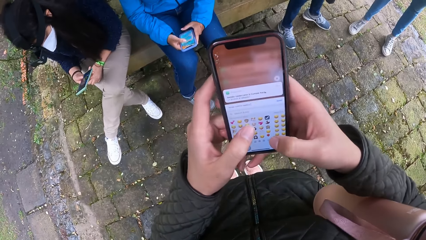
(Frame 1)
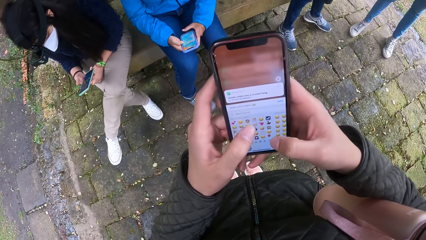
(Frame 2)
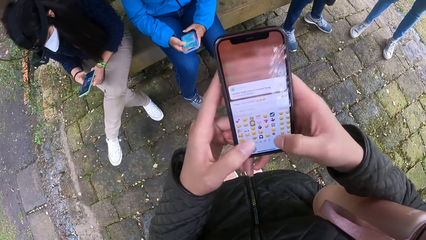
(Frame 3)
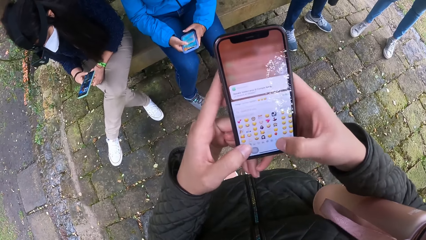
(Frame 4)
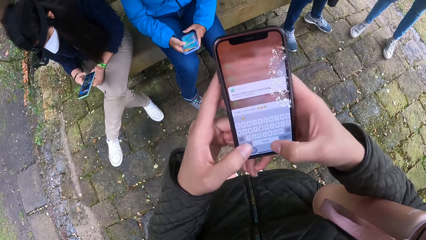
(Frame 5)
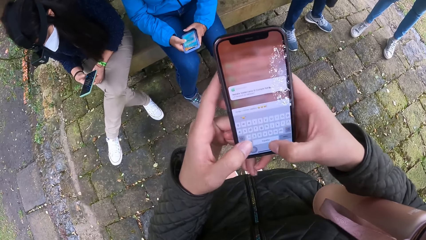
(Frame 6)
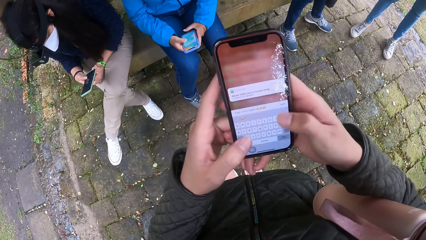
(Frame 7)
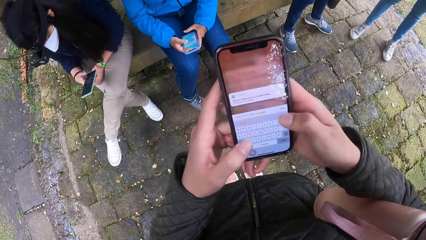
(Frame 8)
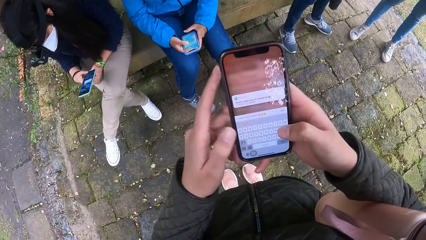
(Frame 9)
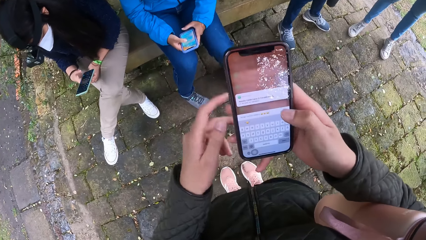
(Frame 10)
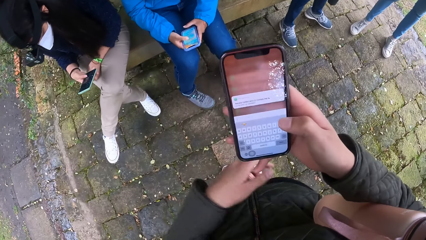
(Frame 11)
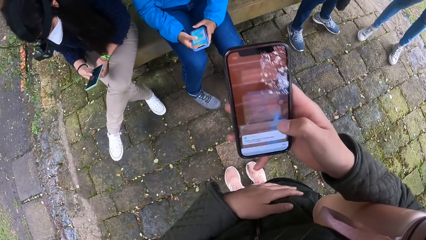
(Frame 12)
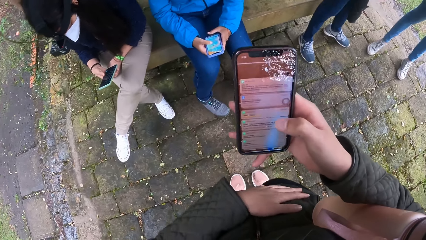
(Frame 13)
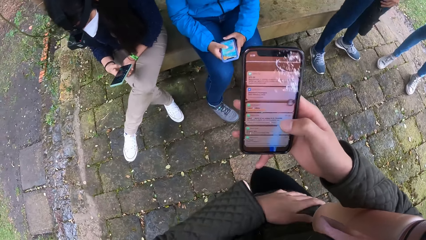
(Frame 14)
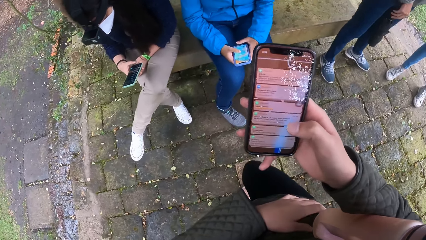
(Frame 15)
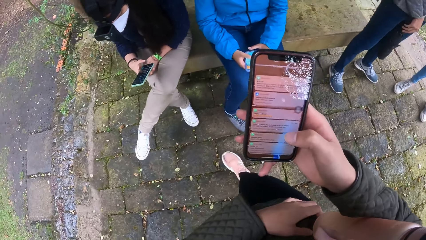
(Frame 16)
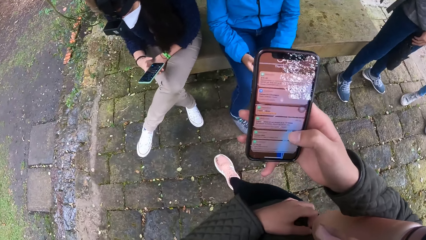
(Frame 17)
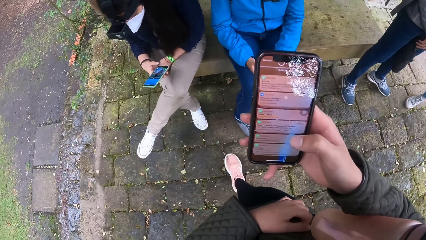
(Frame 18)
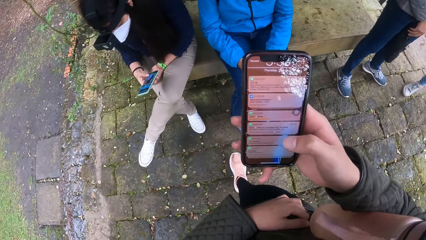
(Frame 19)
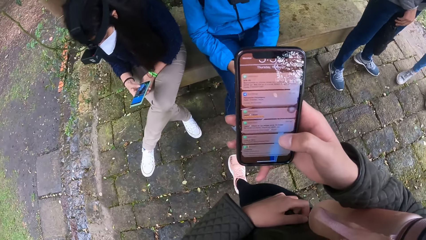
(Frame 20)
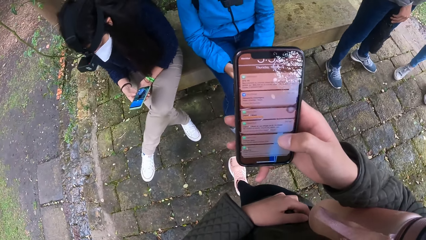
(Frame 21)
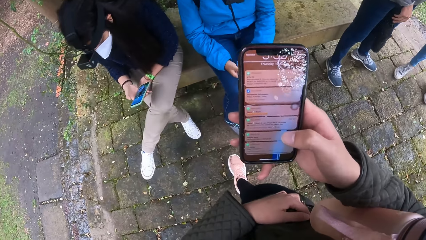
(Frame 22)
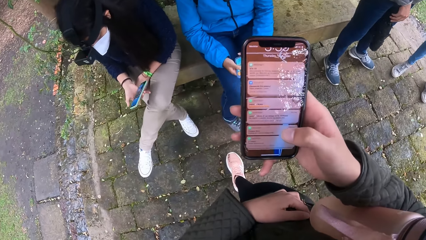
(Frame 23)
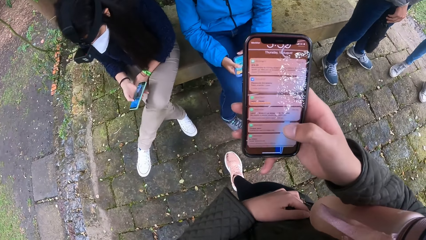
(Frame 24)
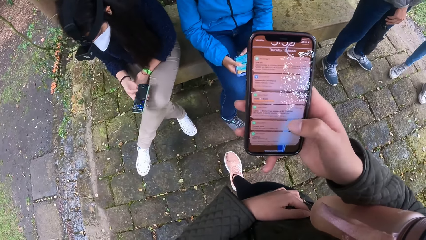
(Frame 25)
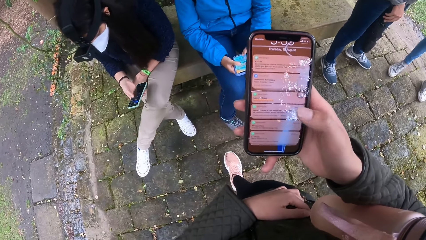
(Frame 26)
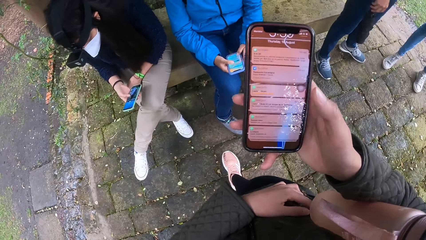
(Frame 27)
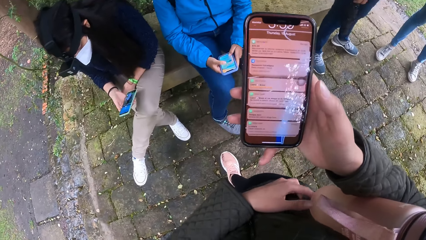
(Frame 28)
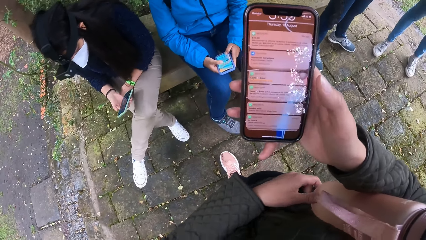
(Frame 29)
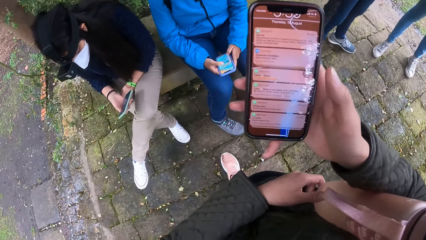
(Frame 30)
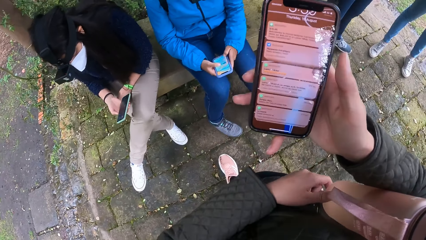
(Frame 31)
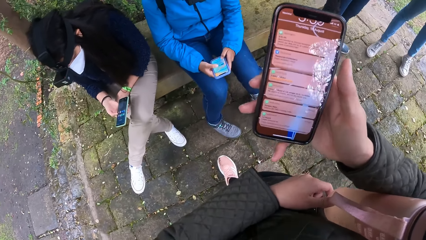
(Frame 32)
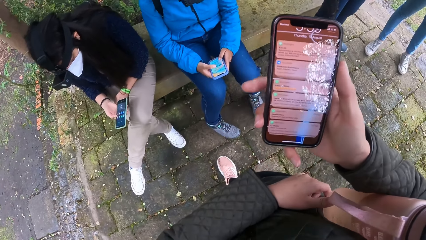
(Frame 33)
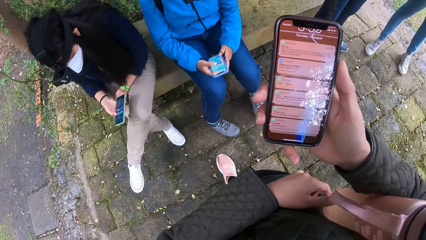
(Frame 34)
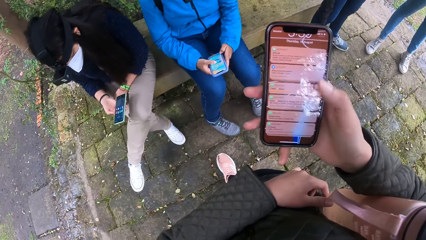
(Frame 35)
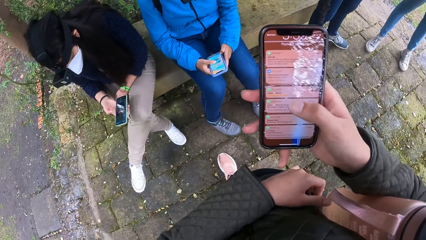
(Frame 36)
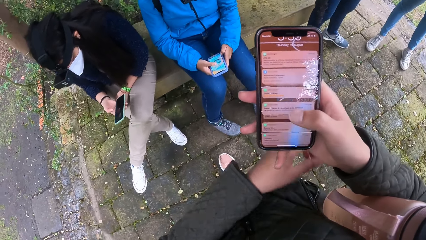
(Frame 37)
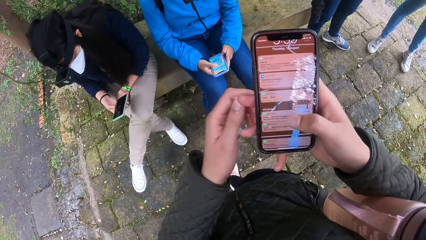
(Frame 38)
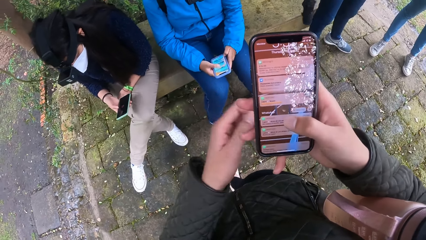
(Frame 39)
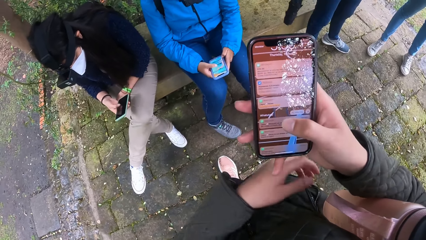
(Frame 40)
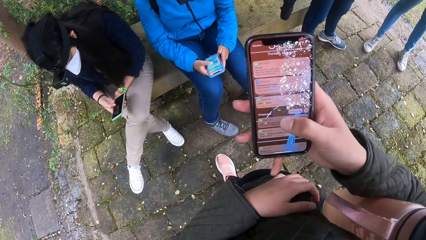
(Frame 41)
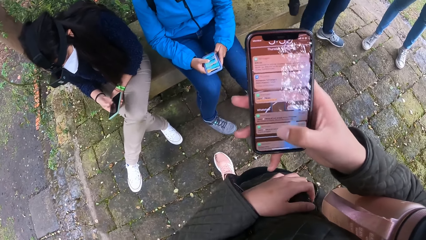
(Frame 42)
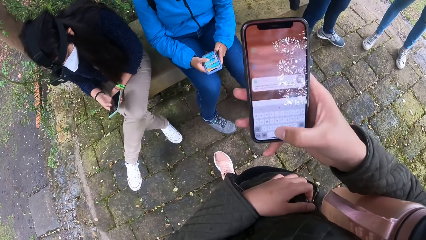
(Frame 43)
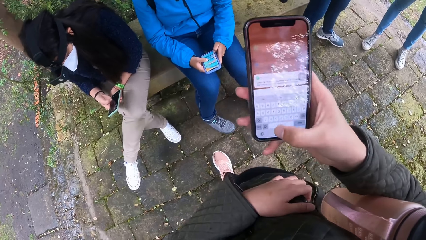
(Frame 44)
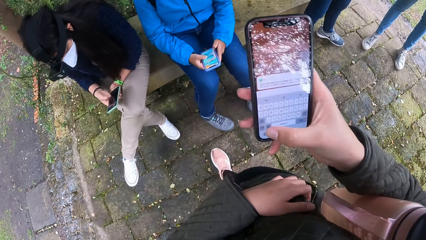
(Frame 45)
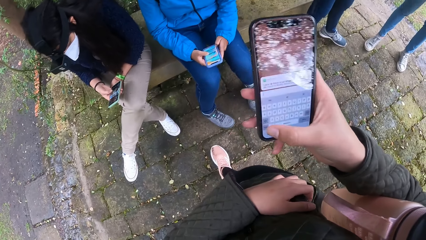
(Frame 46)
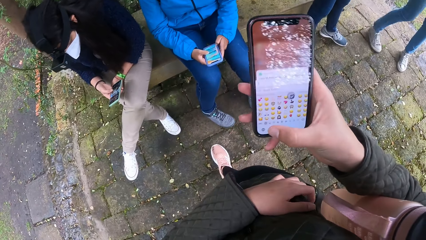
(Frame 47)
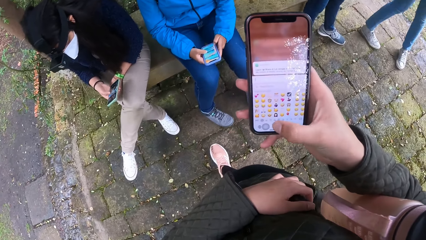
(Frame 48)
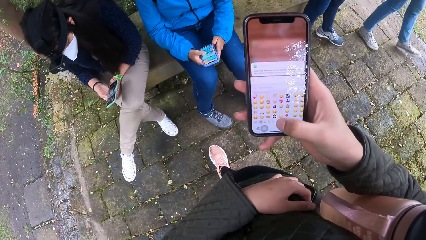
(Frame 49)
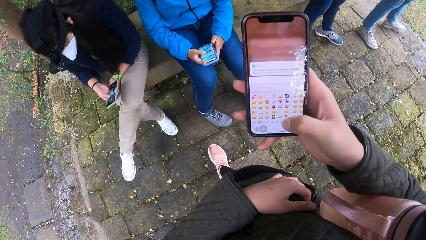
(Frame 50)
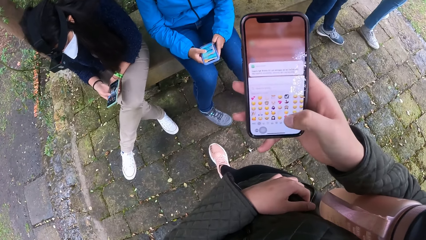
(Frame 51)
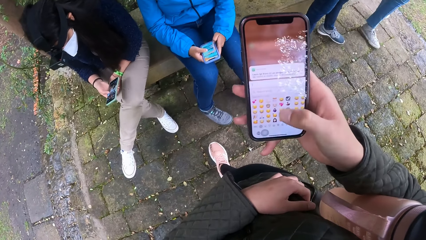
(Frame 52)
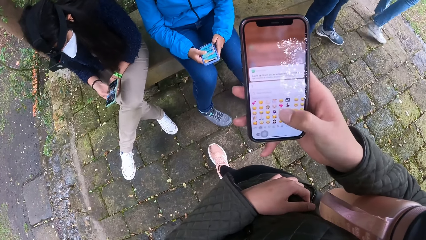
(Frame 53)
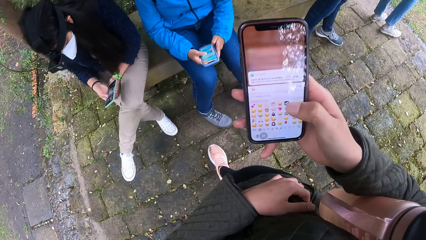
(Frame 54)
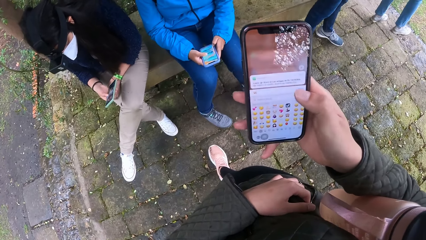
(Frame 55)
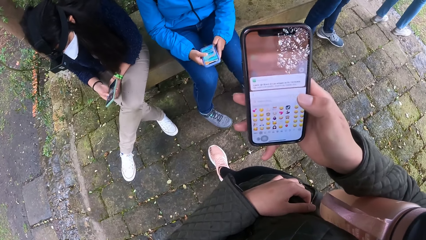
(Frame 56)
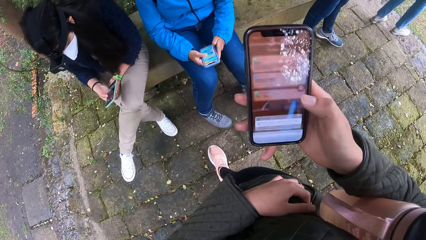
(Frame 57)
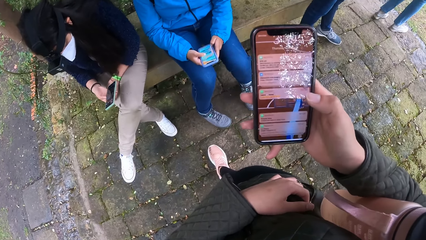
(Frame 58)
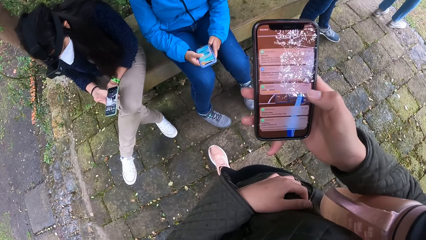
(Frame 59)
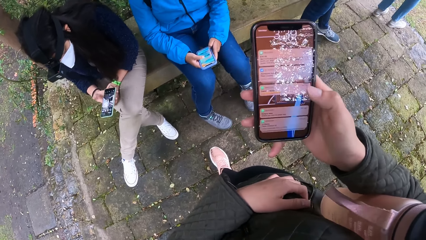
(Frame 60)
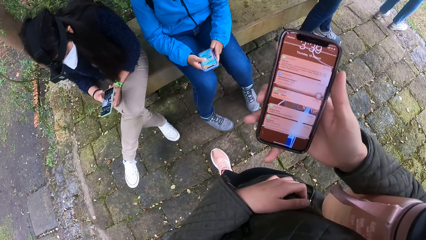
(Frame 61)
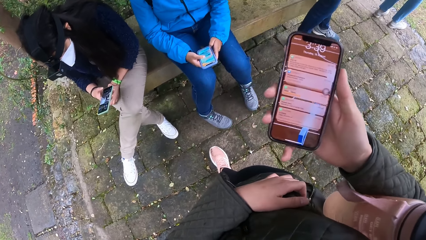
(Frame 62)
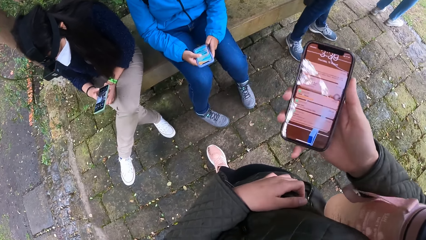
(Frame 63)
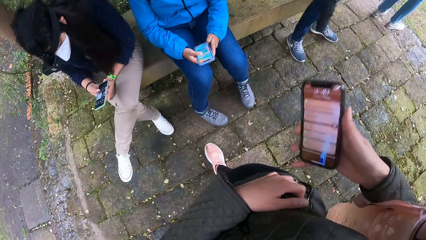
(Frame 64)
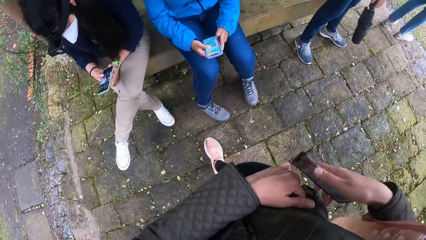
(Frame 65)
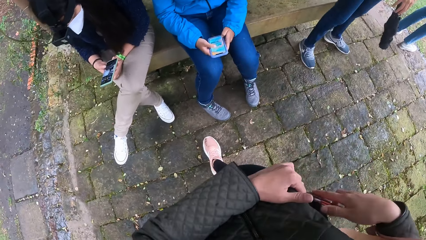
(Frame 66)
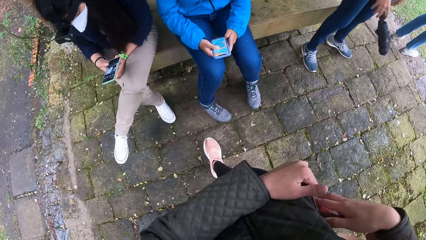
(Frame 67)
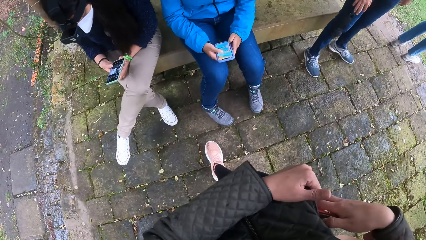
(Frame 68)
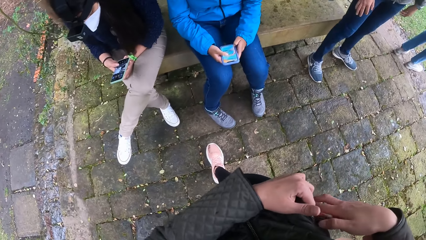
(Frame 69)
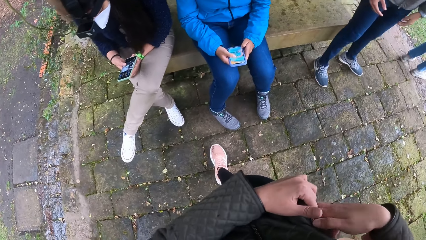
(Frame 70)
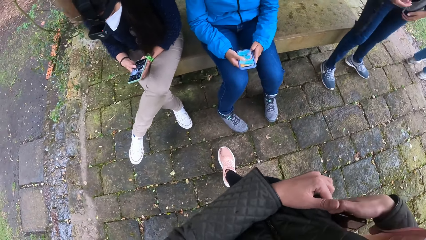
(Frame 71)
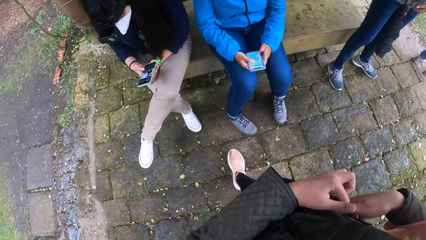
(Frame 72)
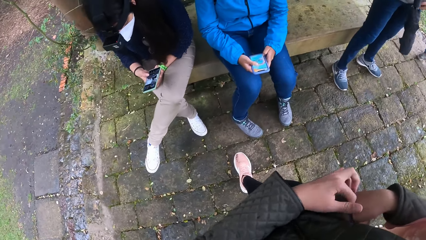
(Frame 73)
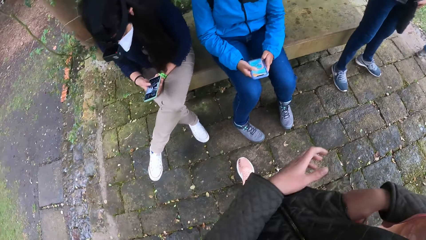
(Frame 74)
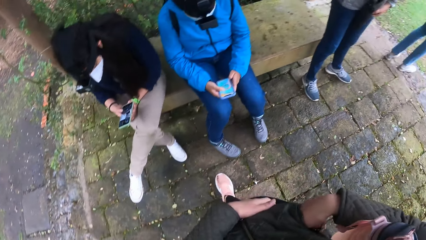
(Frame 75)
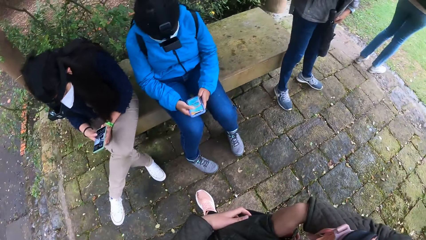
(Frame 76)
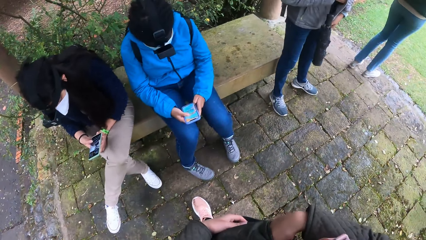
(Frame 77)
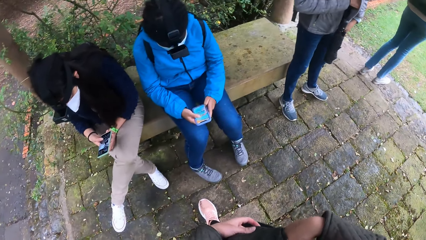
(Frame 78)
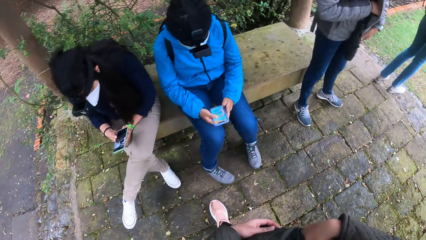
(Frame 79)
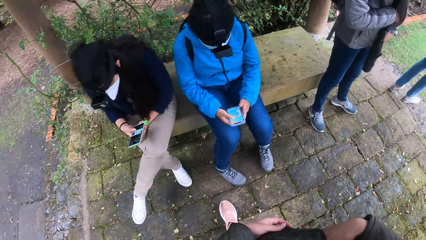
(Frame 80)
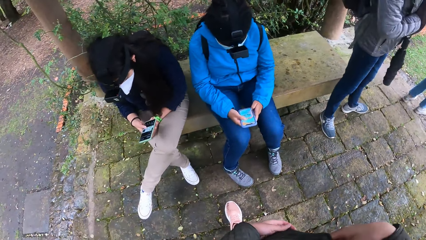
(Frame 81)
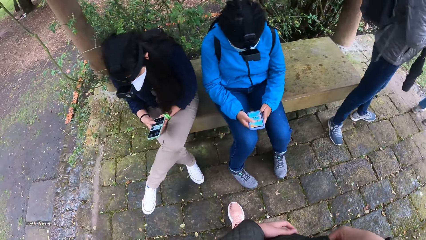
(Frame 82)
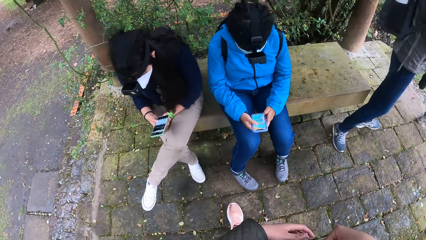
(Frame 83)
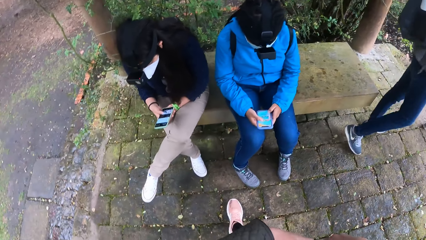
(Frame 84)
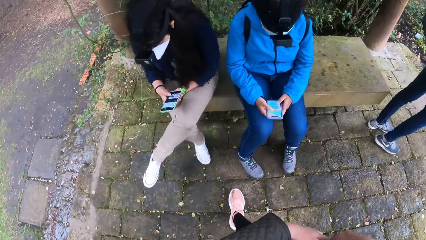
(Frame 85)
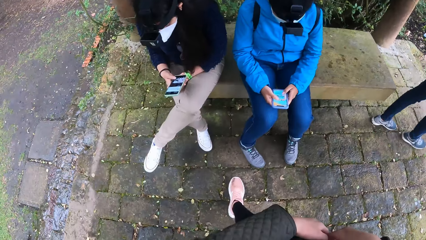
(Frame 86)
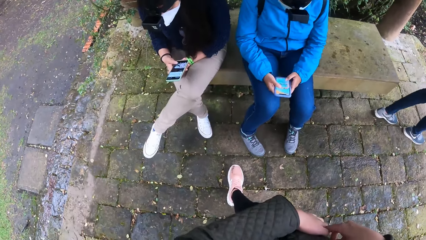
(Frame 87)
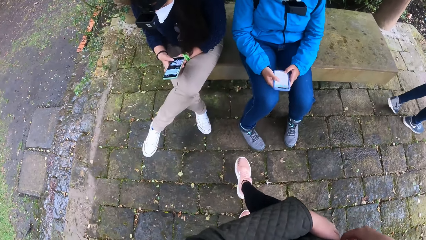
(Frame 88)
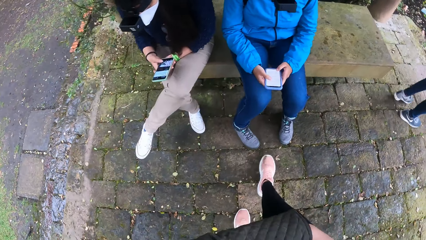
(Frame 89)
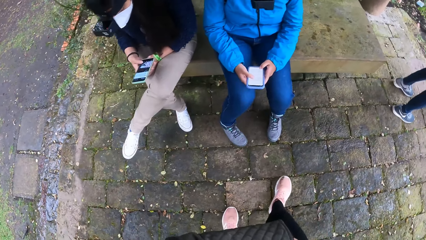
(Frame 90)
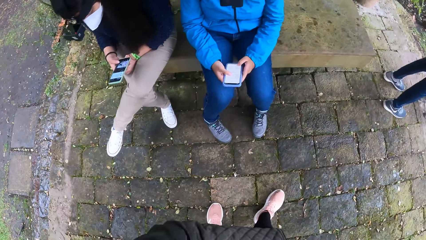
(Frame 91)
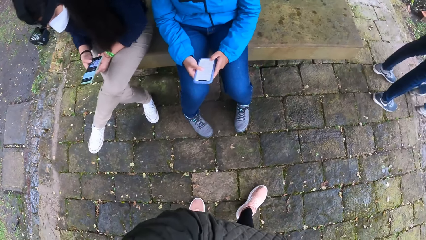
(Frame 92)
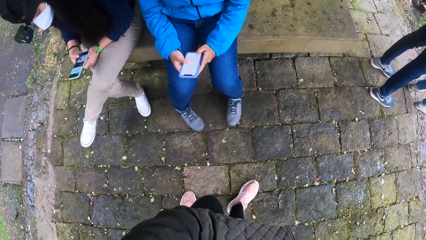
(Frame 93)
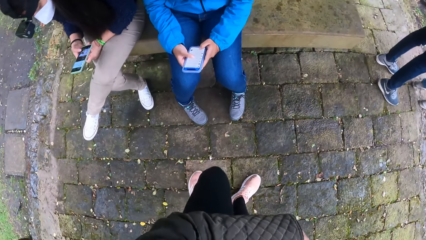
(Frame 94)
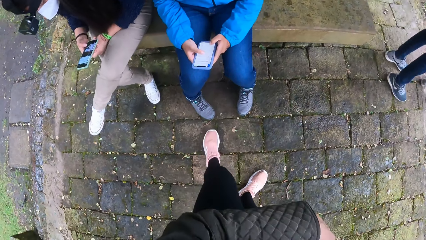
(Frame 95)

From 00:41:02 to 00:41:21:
The camera wearer operates the phone with her right hand. She rubs her tummy with her left hand. She moves around a park. A lady walks around the park. The camera wearer opens her jacket's pocket with her left hand and puts the phone in her jacket's pocket with her right hand. A woman swings an umbrella in her right hand. The camera wearer looks around the park. Another lady walks around the park.
